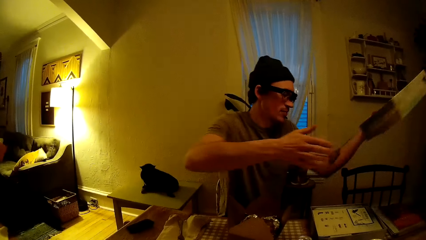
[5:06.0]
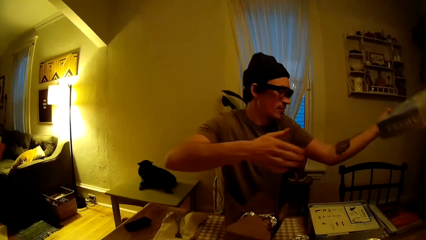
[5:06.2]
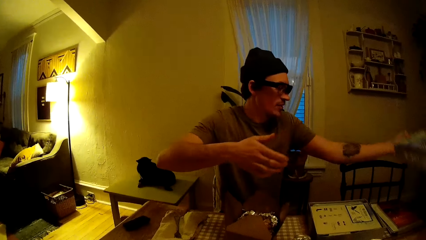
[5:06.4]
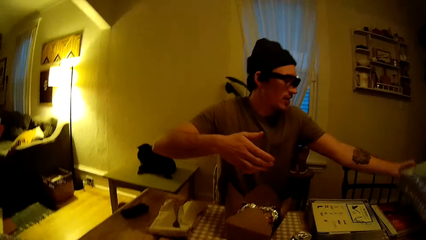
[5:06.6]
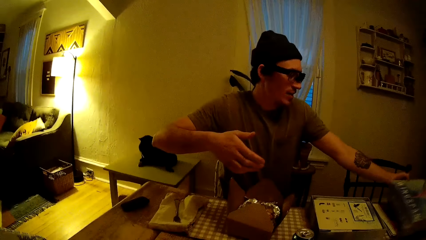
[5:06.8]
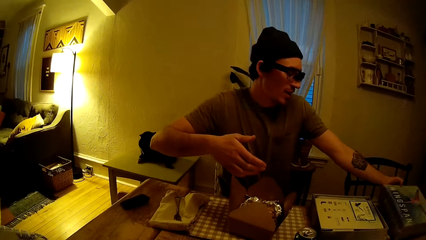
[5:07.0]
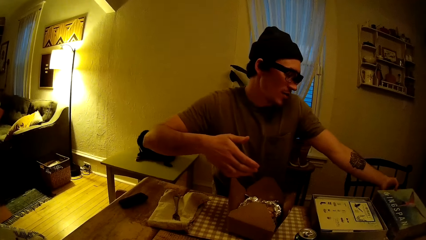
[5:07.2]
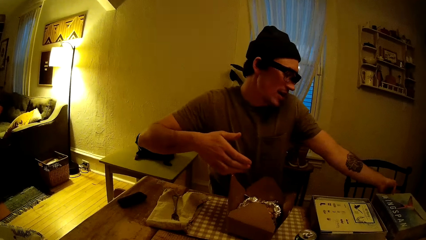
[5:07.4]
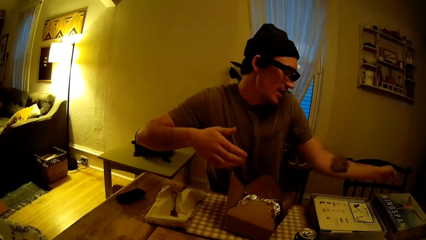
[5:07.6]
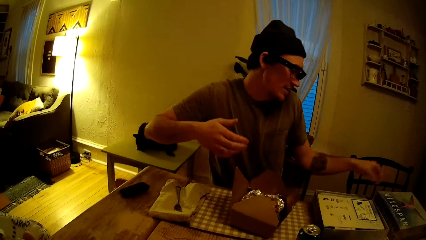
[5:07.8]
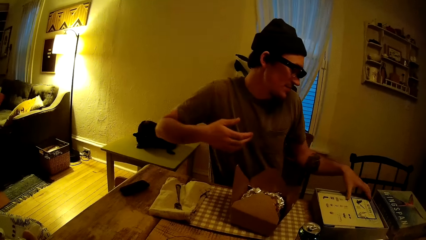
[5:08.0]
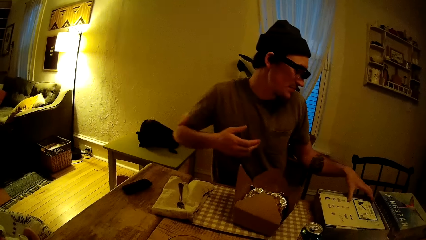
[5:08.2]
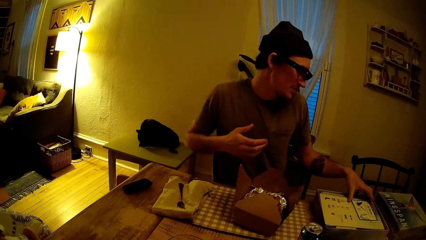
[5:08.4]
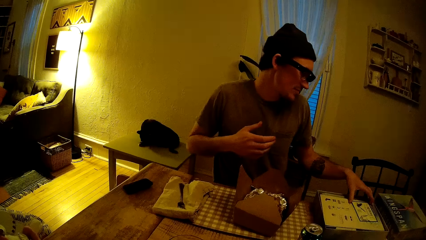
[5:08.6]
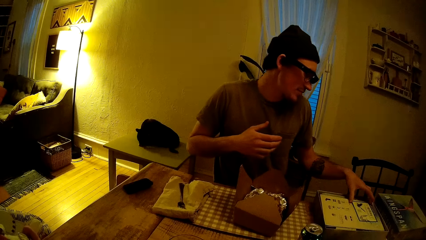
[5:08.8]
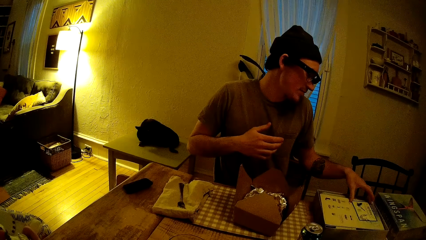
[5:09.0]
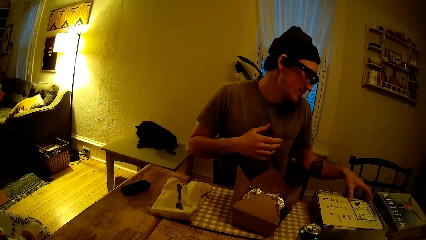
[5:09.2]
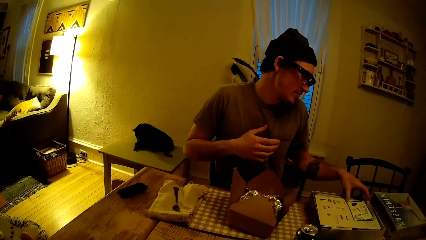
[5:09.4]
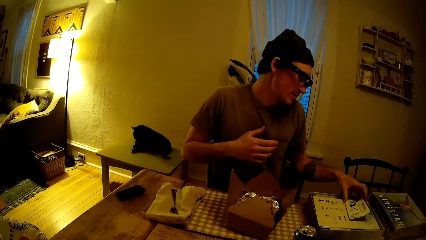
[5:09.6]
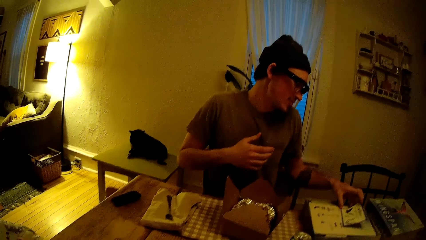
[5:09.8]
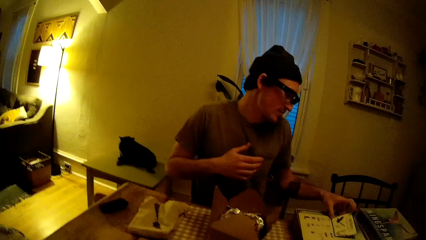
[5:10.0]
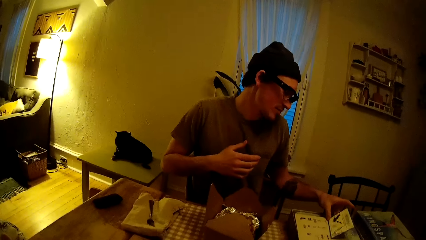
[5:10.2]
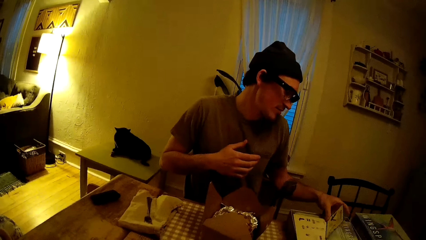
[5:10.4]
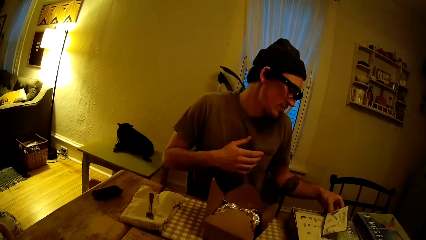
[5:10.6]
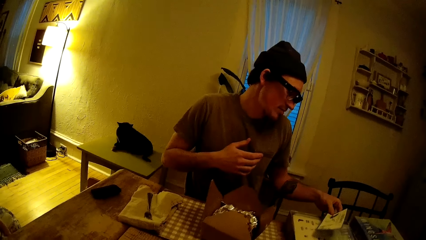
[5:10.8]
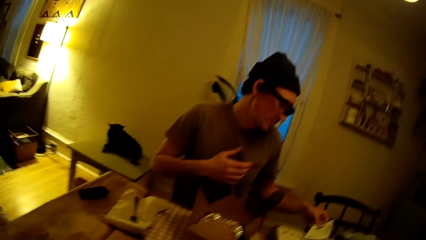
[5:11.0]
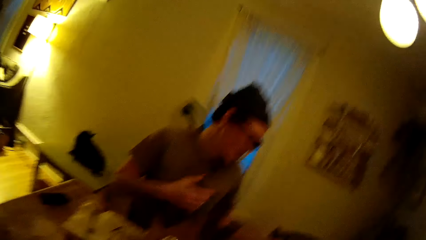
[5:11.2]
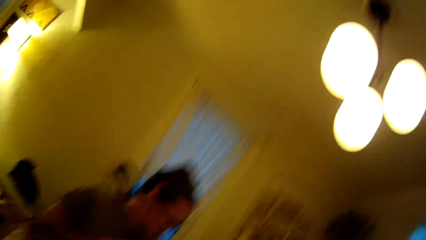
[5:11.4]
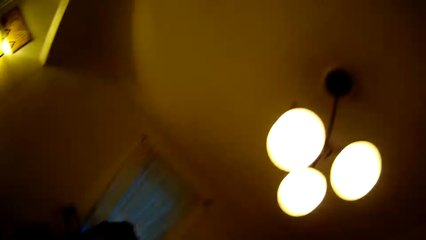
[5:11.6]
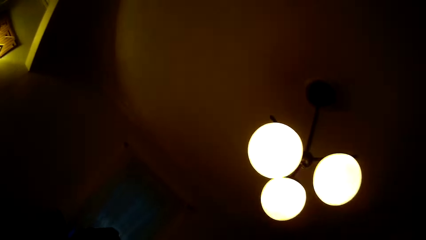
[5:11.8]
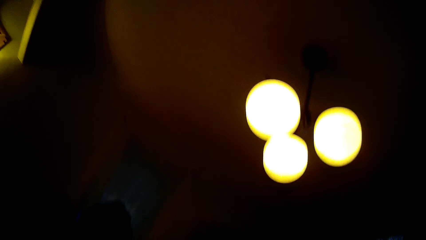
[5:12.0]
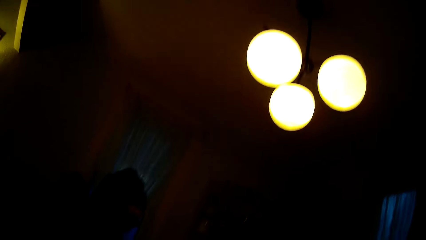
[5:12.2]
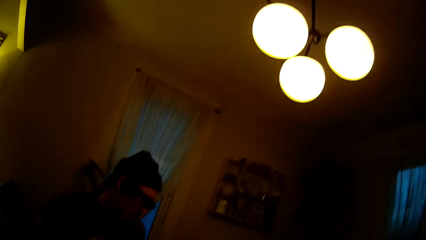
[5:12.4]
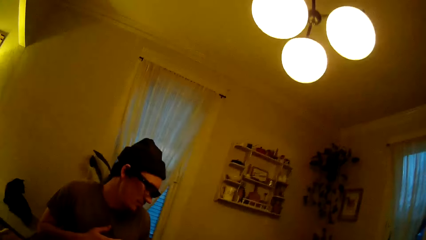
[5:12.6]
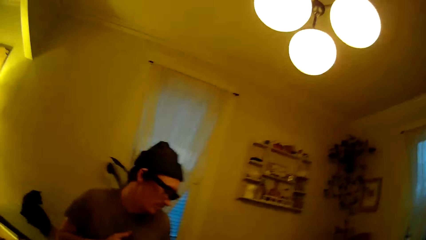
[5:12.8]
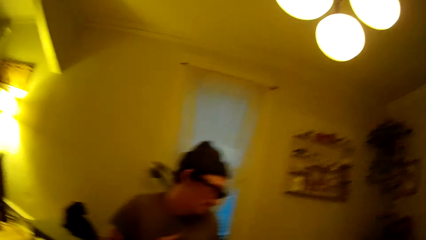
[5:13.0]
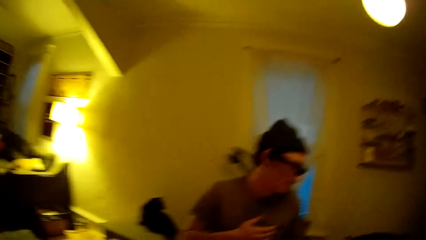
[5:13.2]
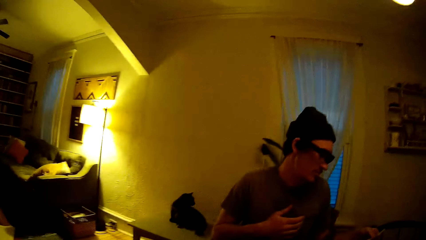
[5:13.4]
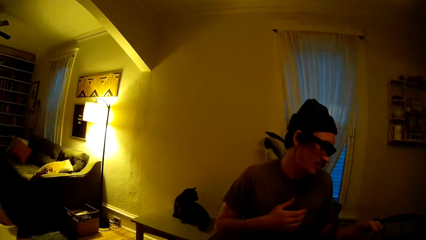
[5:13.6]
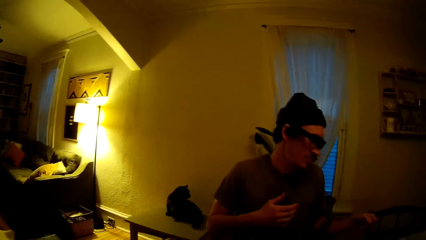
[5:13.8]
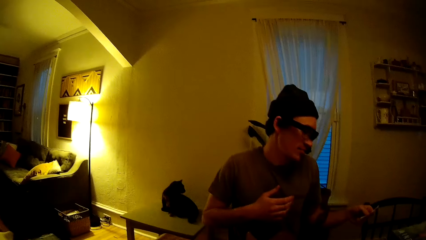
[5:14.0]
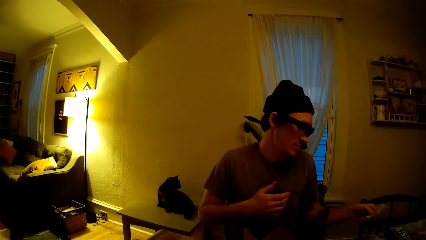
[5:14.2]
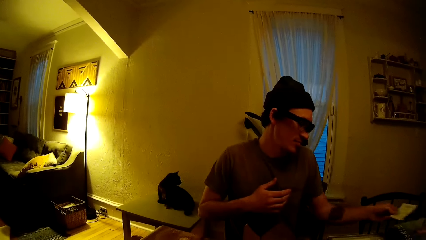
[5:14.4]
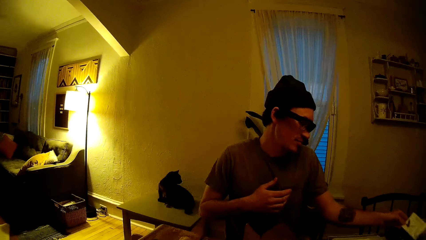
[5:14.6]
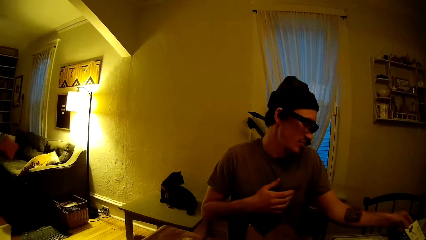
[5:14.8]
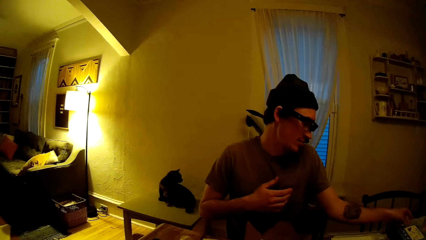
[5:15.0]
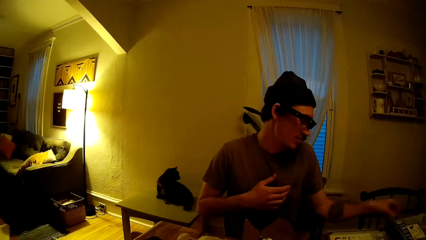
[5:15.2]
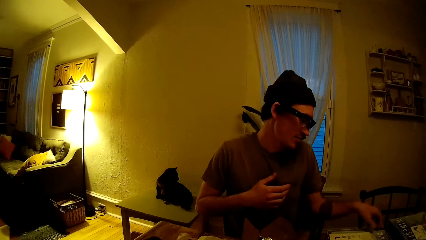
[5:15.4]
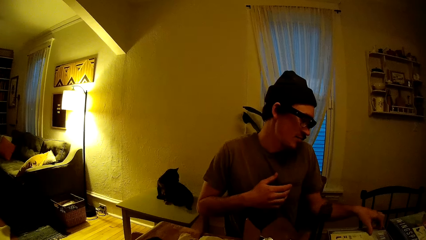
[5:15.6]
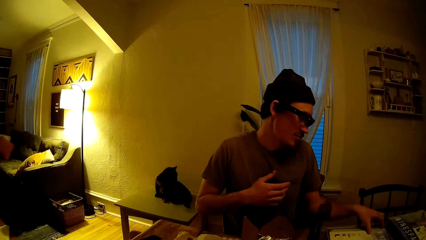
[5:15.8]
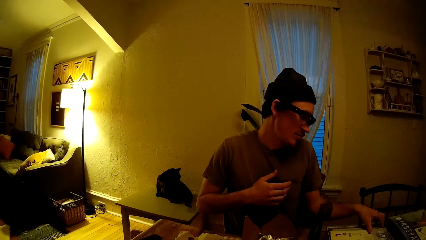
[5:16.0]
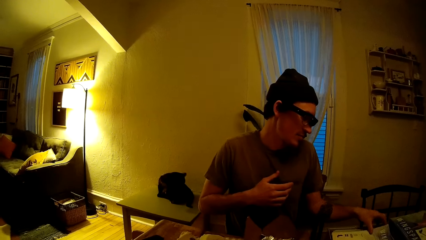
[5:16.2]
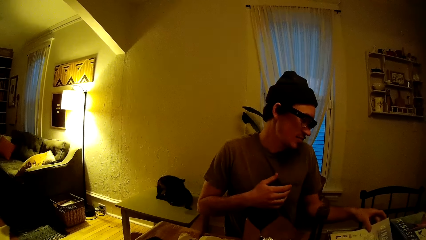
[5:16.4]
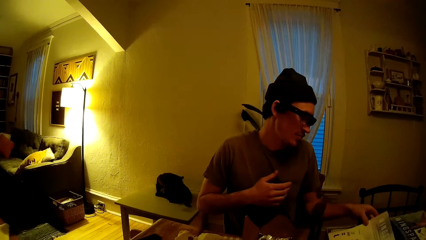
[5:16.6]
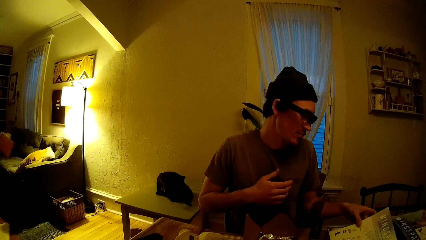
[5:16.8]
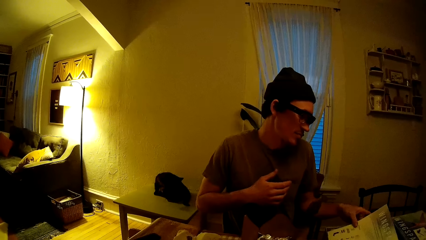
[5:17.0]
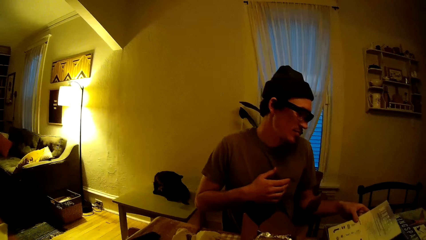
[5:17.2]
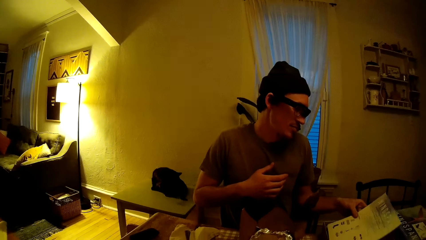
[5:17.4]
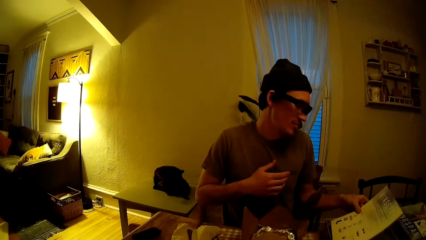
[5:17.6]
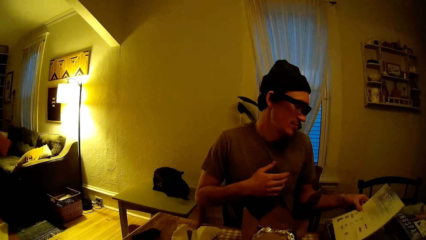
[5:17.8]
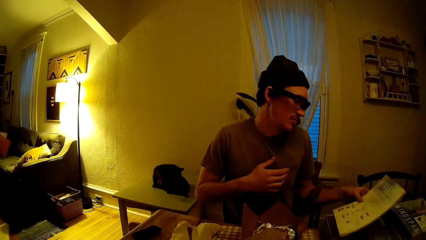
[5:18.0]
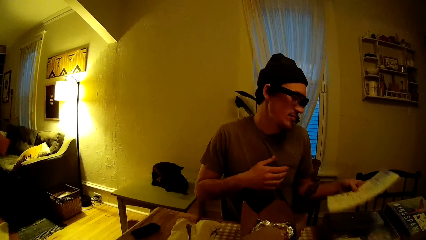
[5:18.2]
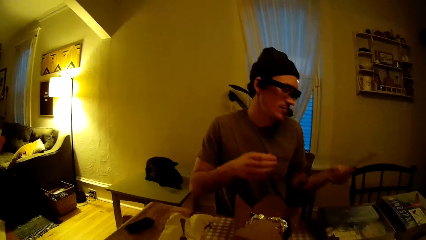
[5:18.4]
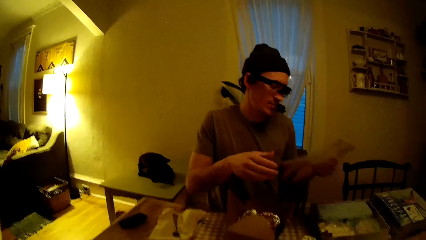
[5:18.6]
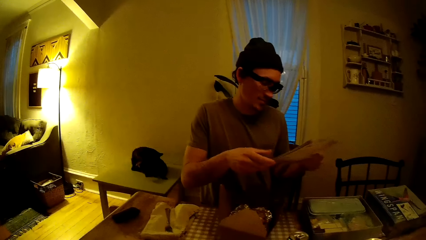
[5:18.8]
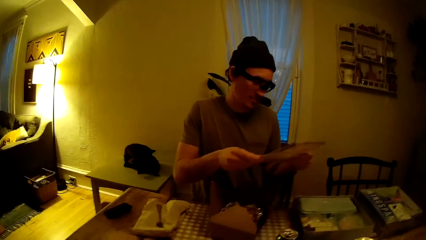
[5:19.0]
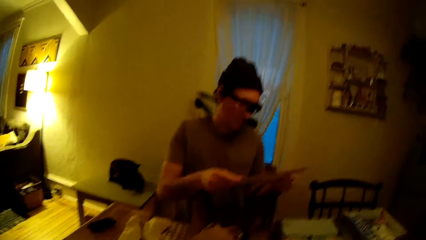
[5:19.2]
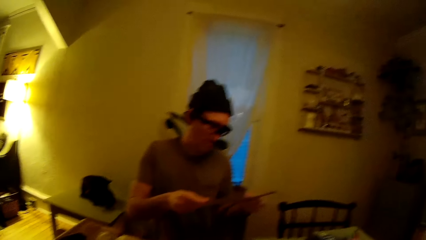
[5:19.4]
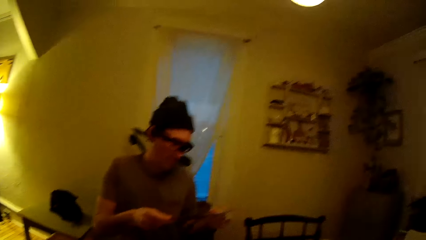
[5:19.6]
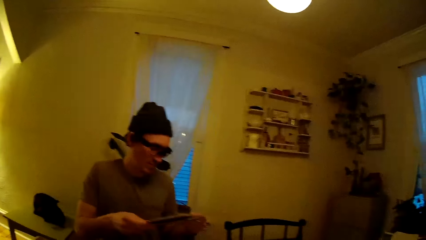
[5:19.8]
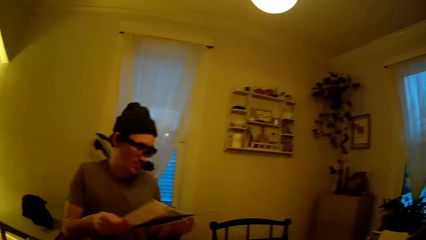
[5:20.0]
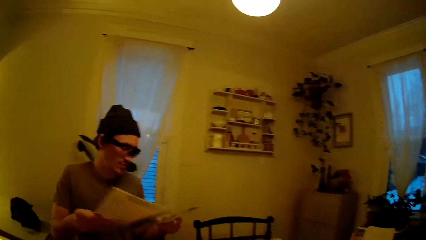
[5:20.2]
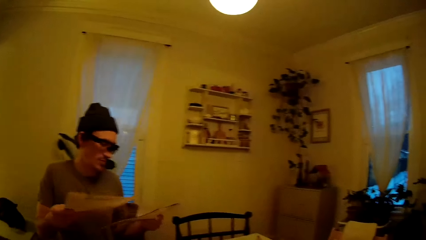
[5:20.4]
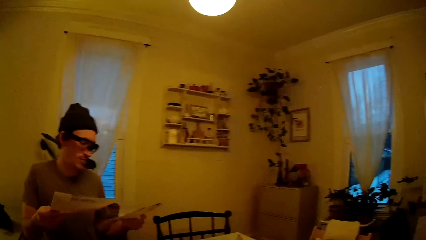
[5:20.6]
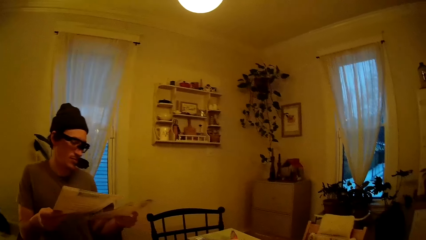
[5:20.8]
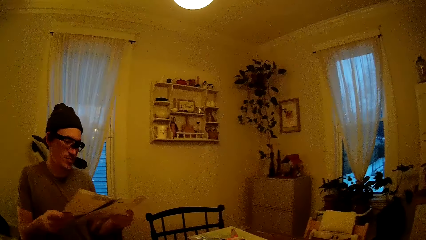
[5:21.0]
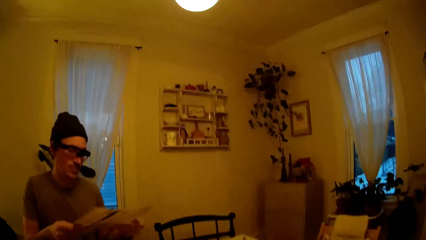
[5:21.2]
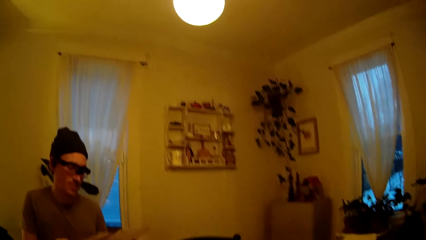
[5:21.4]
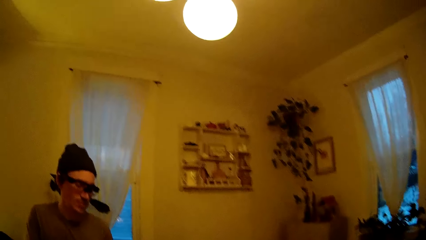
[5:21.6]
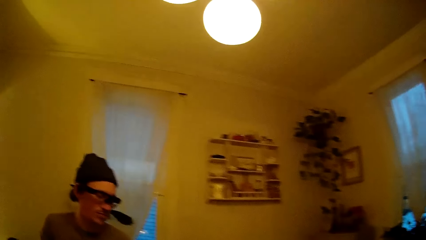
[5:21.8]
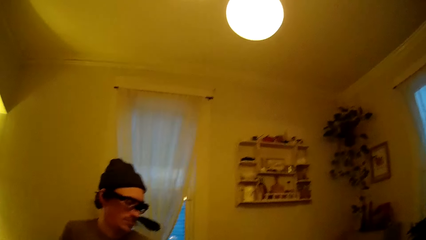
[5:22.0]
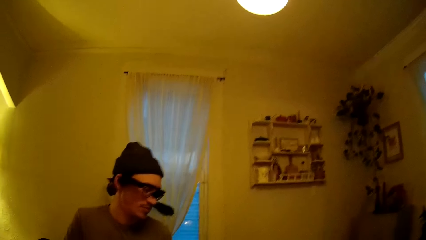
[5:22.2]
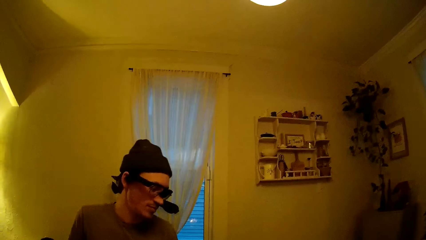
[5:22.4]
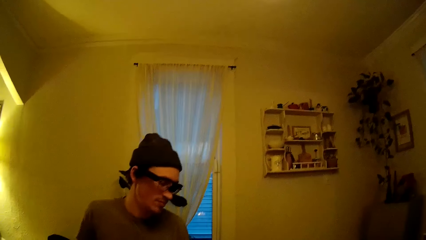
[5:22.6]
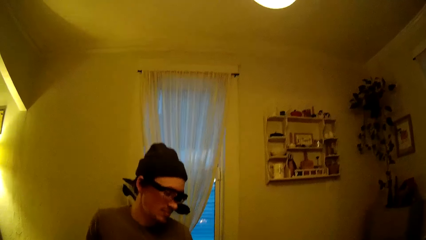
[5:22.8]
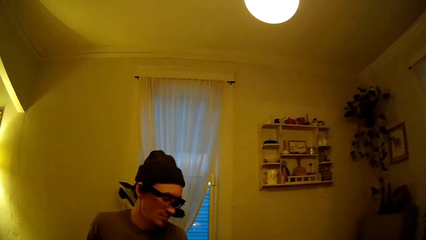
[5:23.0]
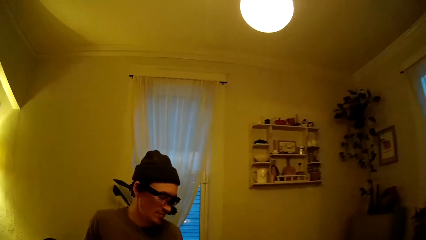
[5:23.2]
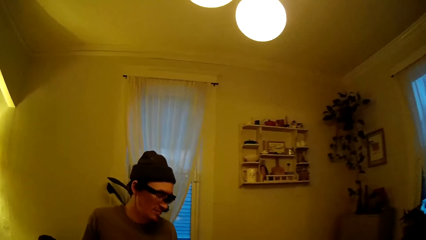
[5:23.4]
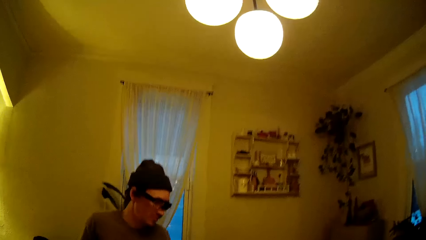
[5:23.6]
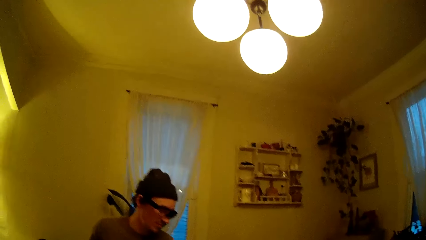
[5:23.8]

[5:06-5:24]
The man drops the lid of the board game on the table with his left hand. He takes a card in the board game on the table with his left hand. The camera wearer looks at the lights. The man drops the card on the lid of the board game on the table with his left hand. He picks several cards from the box. He takes an instruction manual in the board game on the table with his left hand. He holds the instruction manuals with both hands. The camera wearer speaks to the man. They interact with the man.
